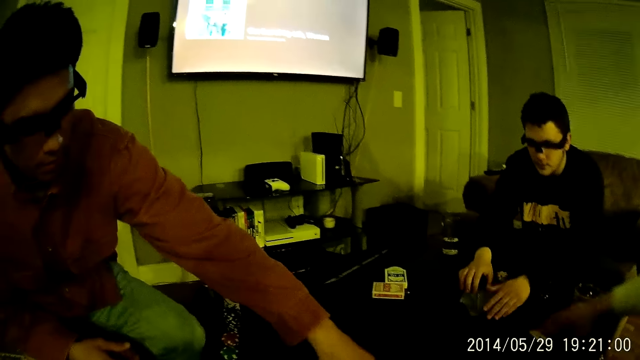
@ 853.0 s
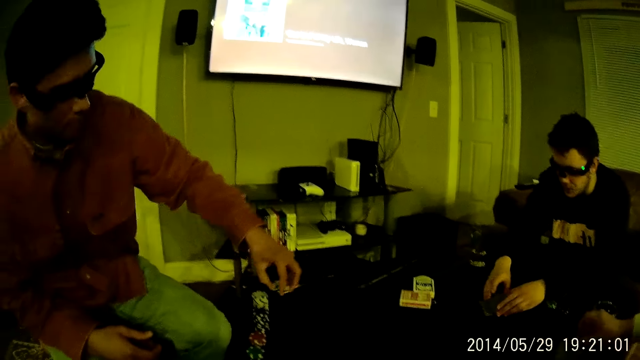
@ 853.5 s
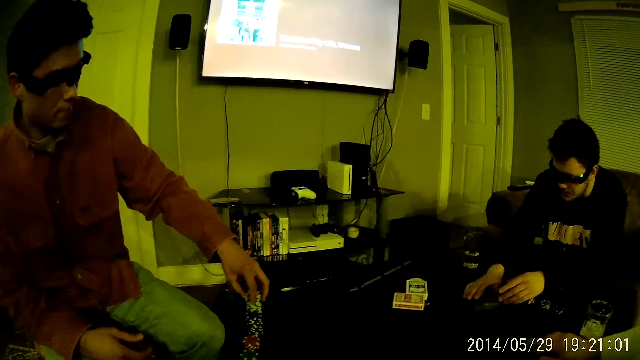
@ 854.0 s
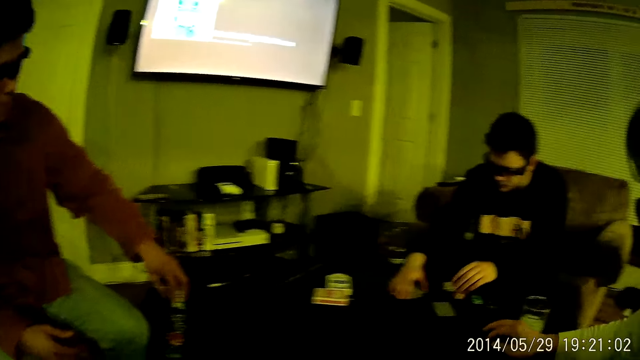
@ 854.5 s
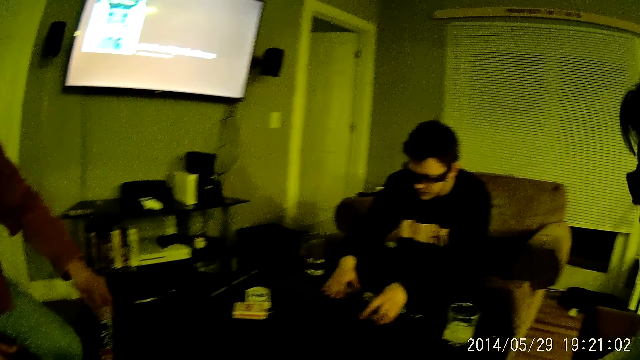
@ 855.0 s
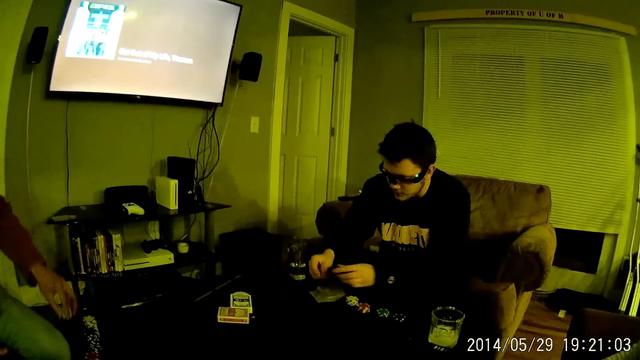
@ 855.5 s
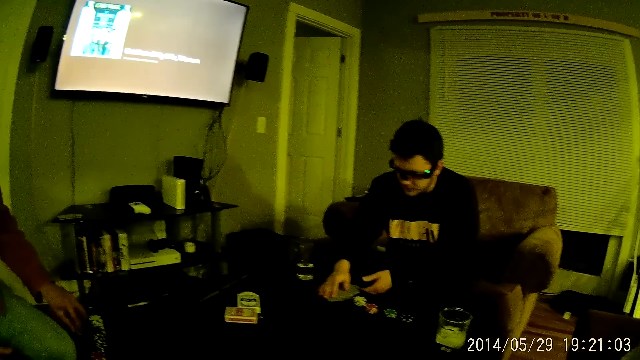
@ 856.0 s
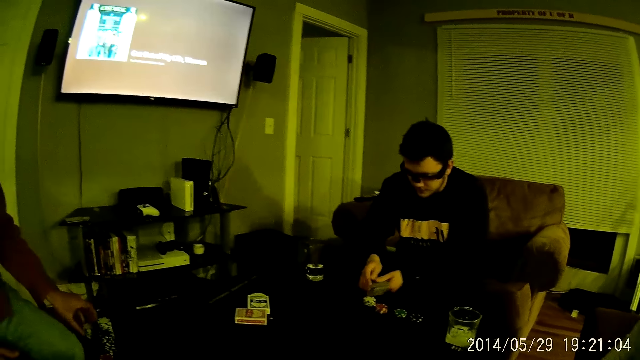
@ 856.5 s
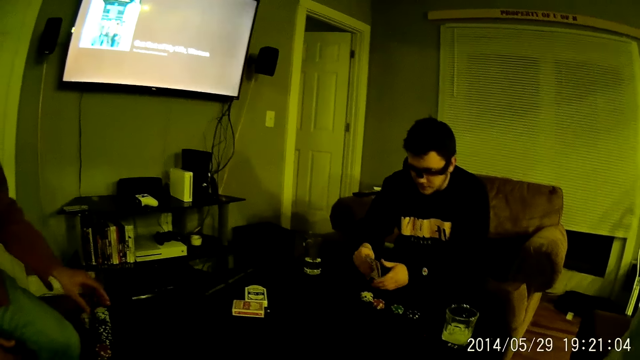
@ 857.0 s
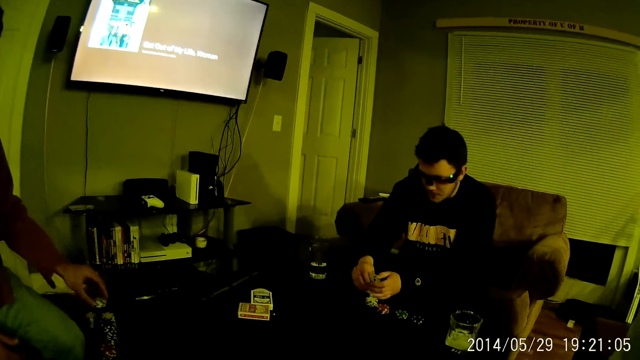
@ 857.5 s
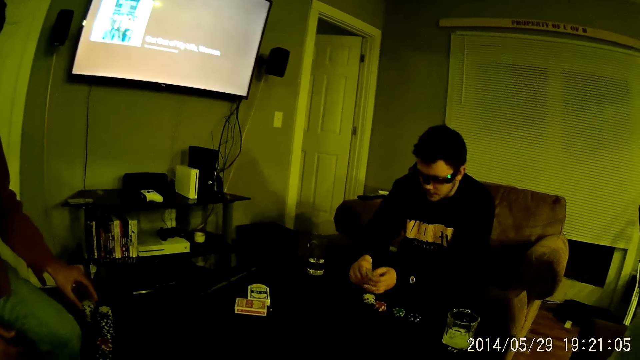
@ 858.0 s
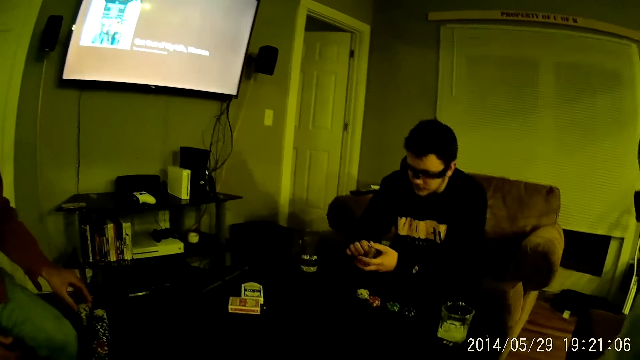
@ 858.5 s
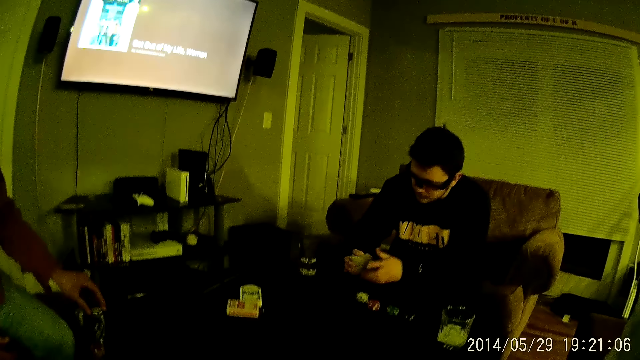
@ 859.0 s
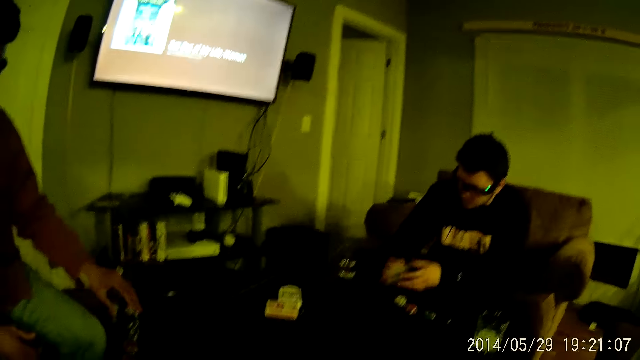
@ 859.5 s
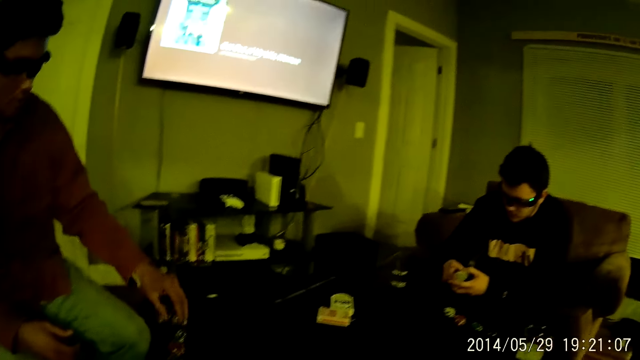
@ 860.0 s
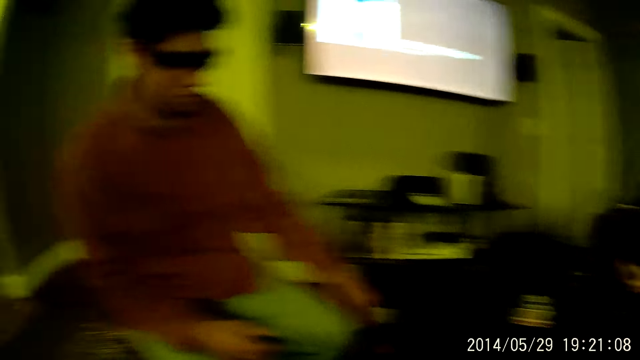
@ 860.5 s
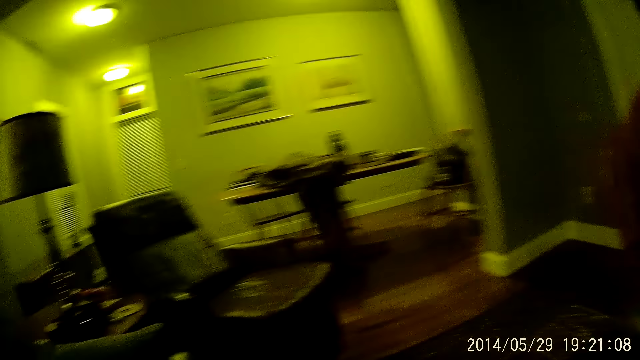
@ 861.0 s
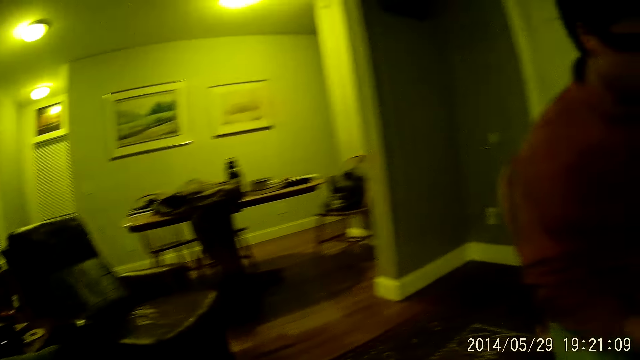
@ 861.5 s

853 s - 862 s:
A man moves a card. Another man picks cards from the table with his hands. The camera wearer moves cards. A third man puts a token on other tokens. A fourth man drops the cards on the table with his left hand. The first man moves the card. The second man hits the cards in his hands on the table. A fifth man bends sideways. The third man puts the token on other tokens and picks a card. Another man arranges the cards.

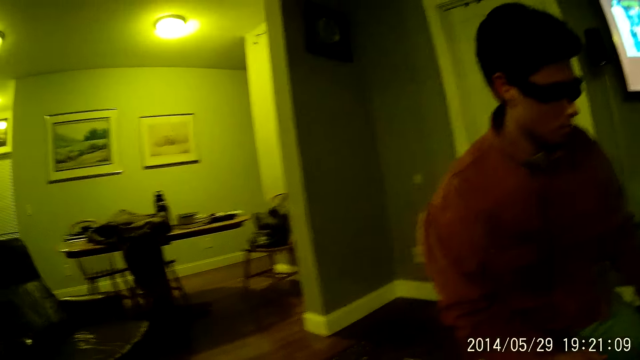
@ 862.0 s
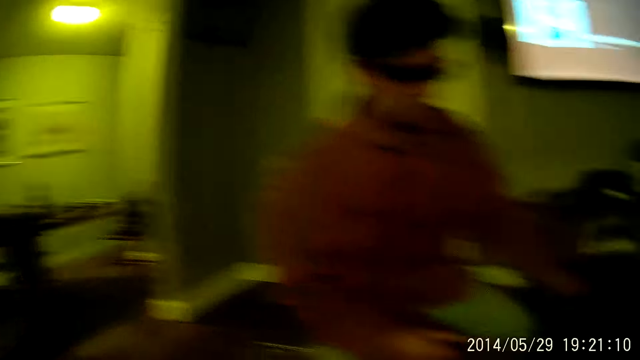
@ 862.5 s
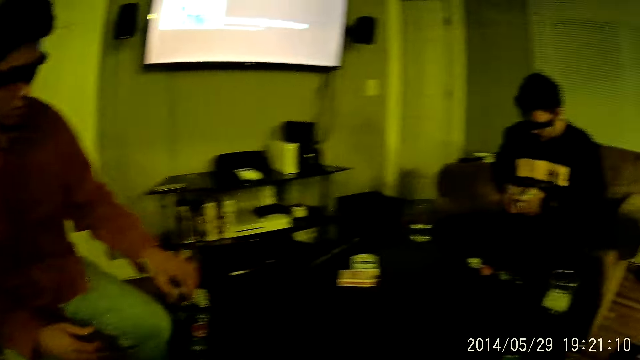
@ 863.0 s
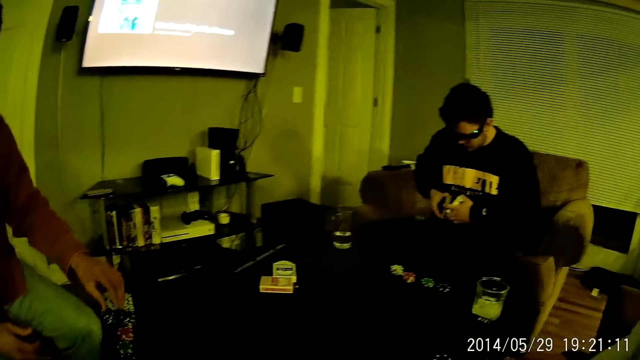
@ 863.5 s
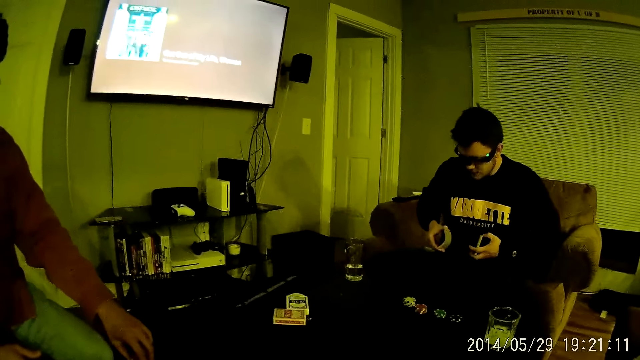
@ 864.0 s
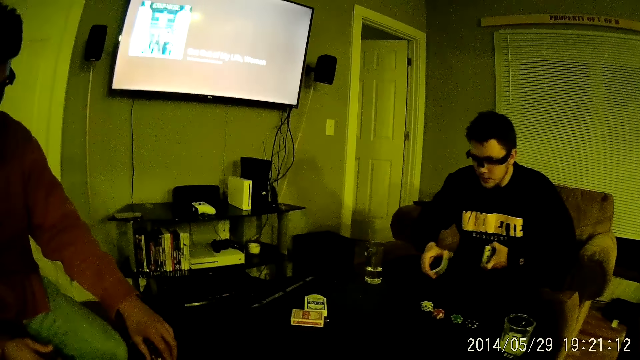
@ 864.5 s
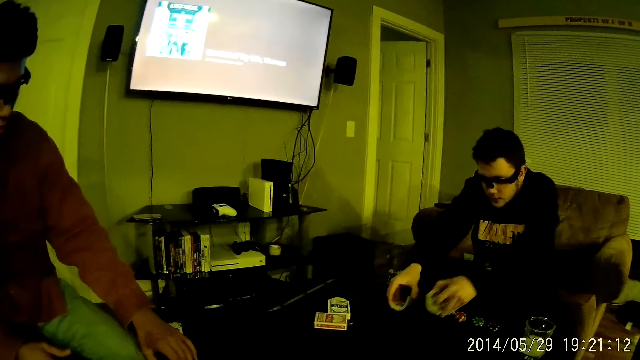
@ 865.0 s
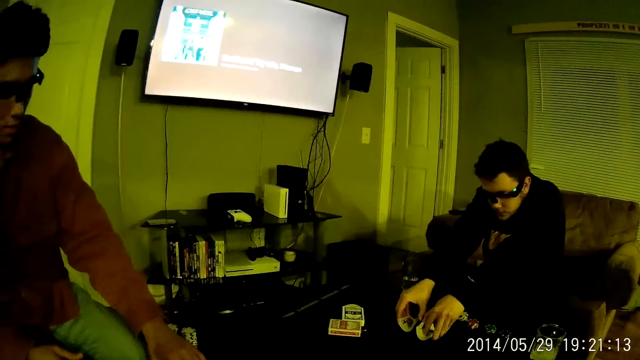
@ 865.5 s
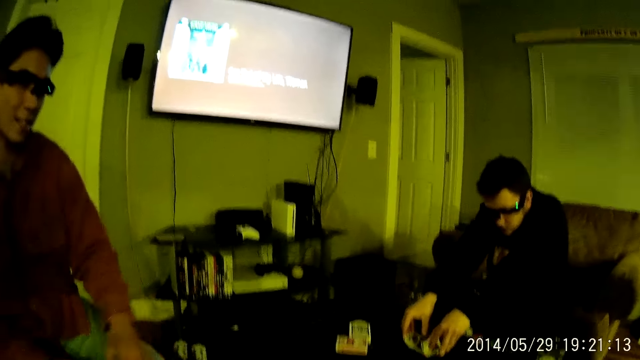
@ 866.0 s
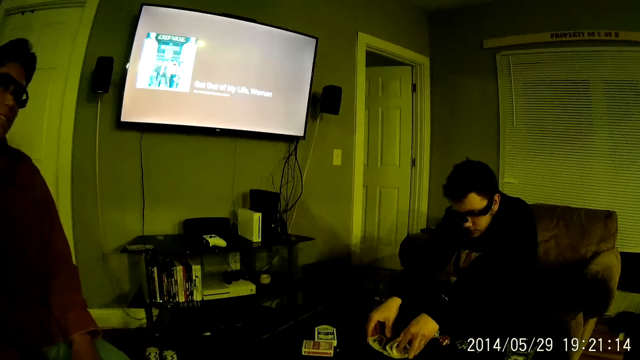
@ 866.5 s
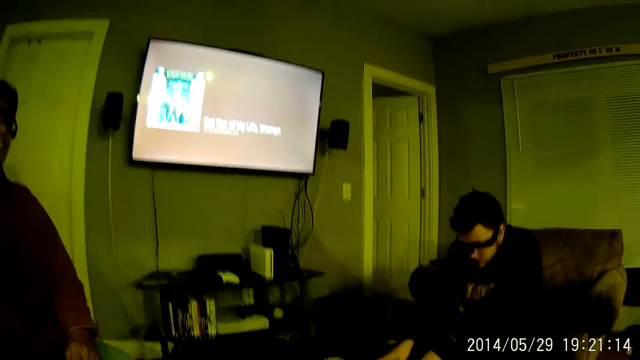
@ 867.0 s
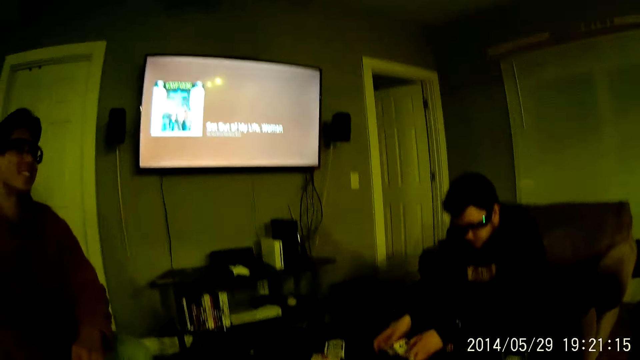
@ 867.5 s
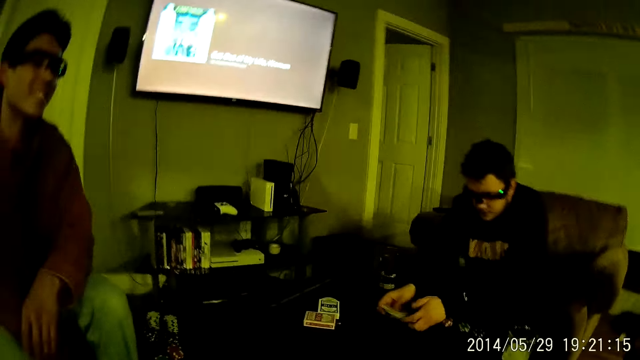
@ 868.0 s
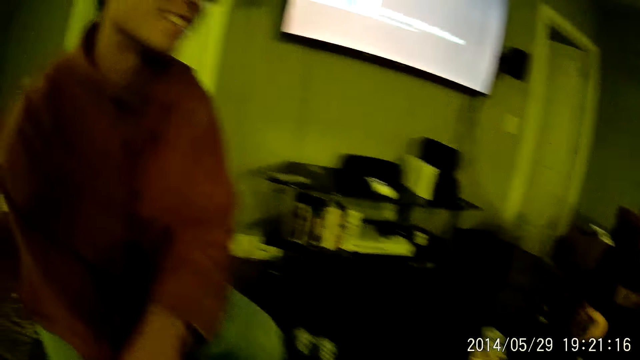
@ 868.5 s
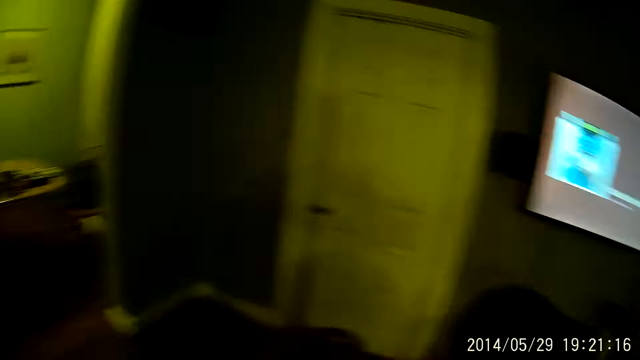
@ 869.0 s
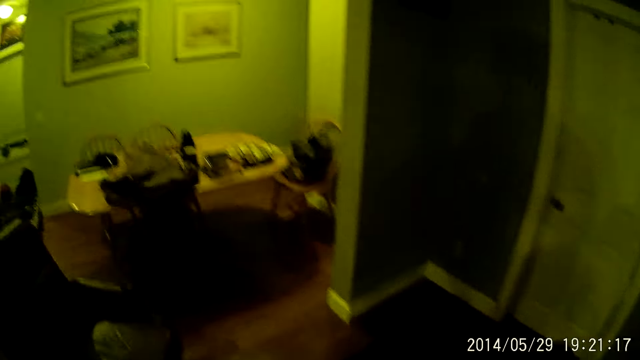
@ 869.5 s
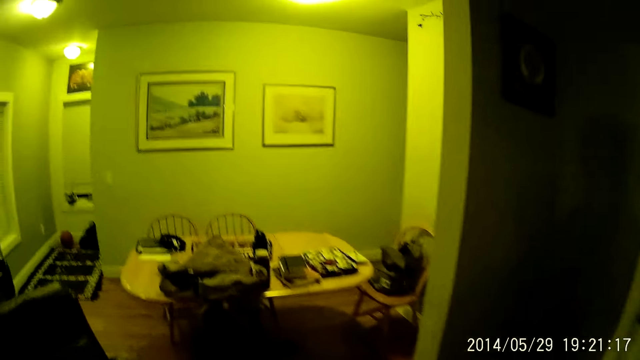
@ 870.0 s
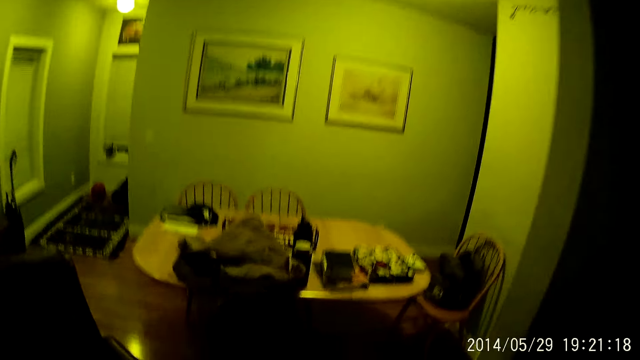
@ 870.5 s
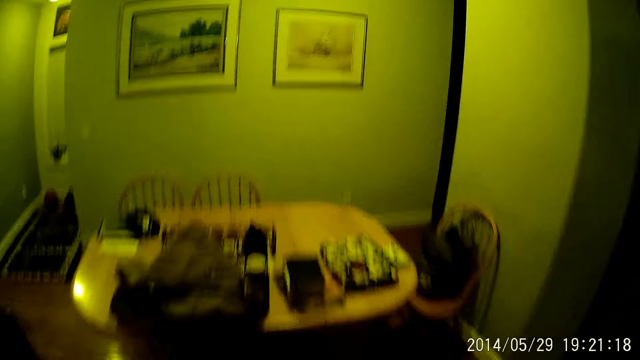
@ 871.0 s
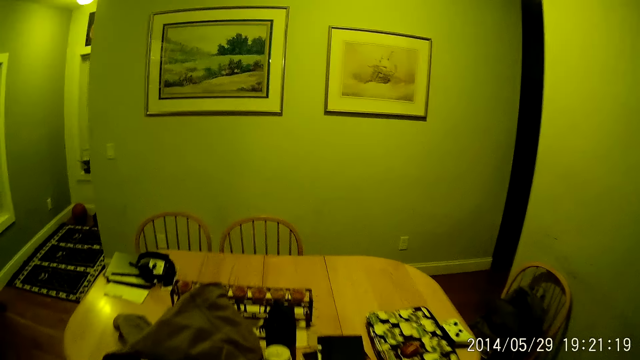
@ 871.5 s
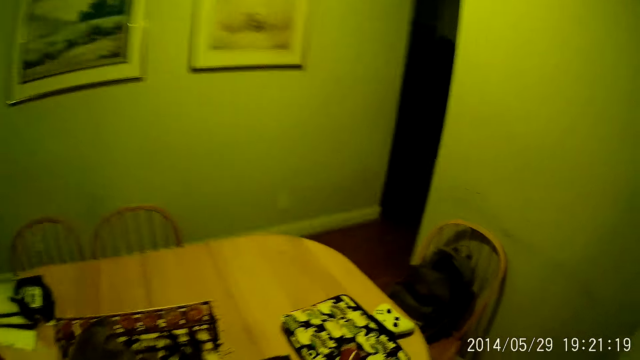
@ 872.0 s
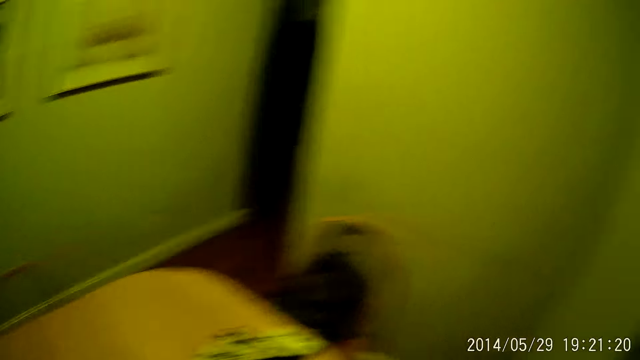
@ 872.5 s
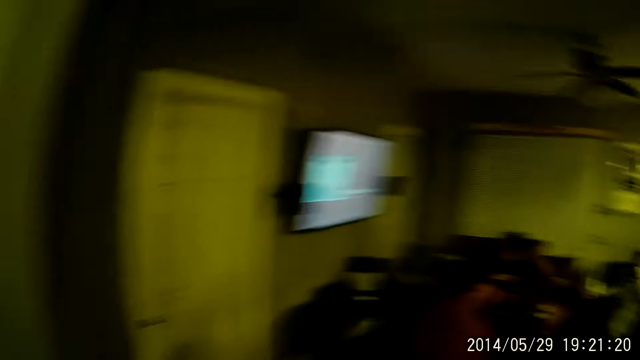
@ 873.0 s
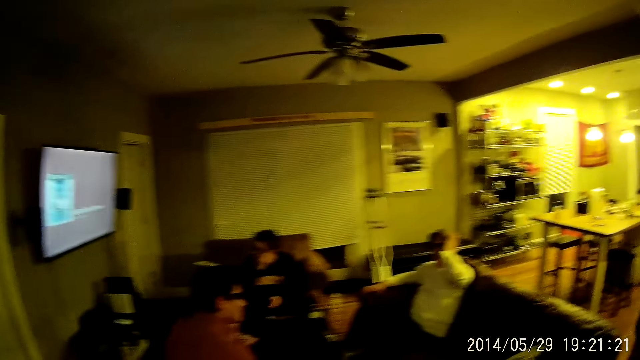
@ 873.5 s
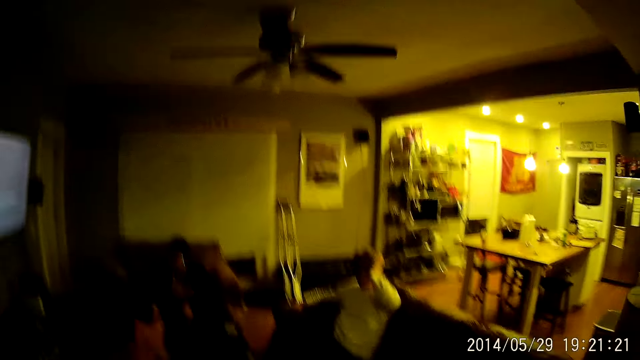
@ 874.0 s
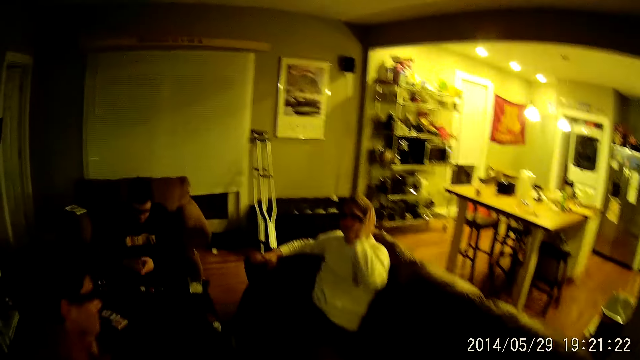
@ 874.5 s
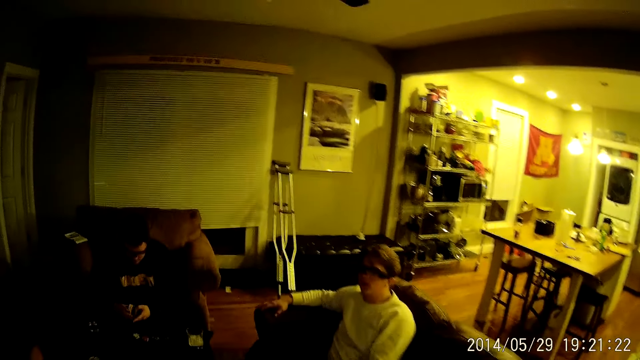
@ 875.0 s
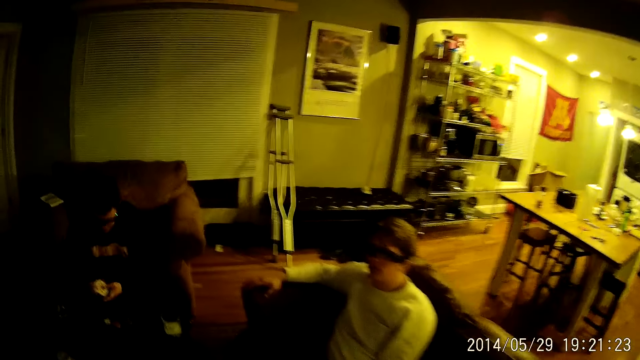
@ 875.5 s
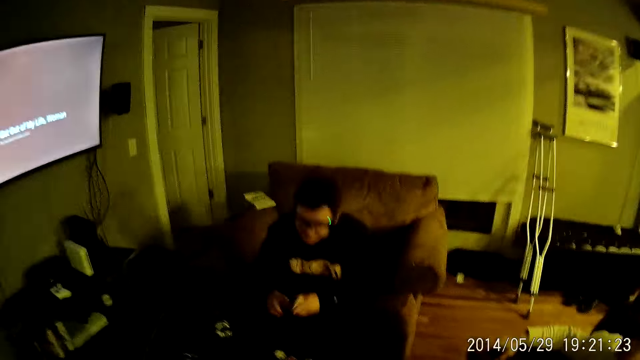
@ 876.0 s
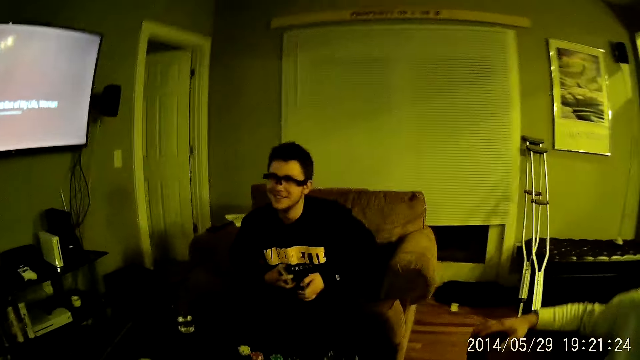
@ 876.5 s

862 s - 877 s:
The camera wearer looks around. A man shuffles the cards in his hands on the table. The man shuffles the cards again. The man sits upright. The camera wearer moves around. They talk to another man. They move around. A third man lowers his hand.
